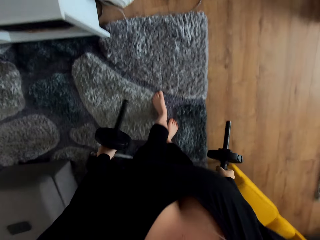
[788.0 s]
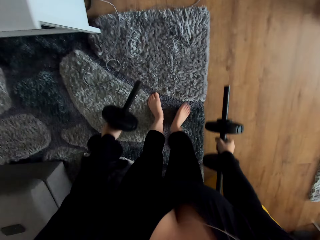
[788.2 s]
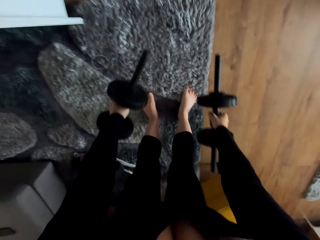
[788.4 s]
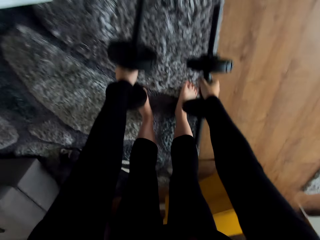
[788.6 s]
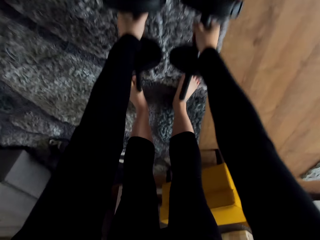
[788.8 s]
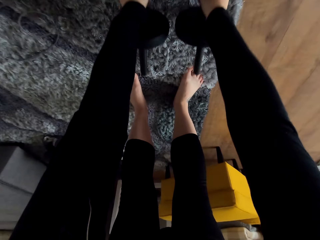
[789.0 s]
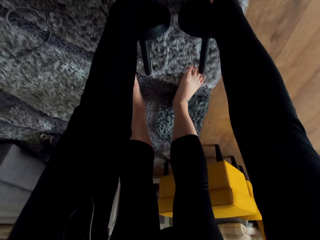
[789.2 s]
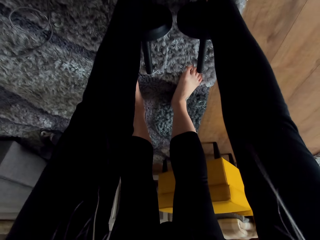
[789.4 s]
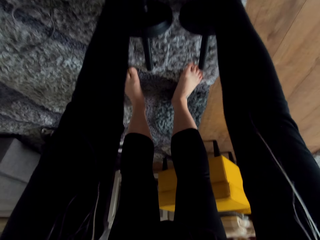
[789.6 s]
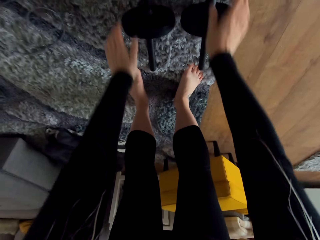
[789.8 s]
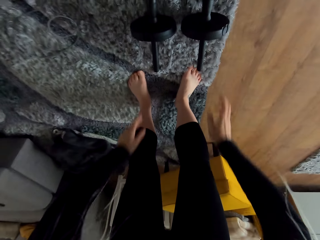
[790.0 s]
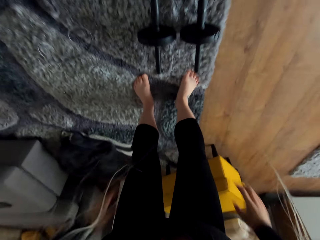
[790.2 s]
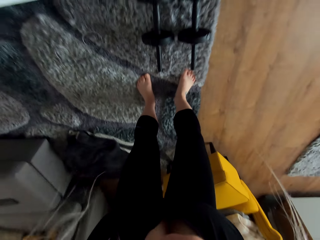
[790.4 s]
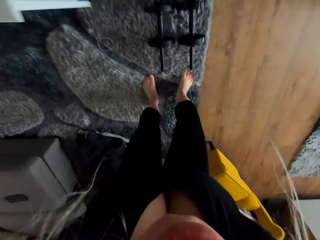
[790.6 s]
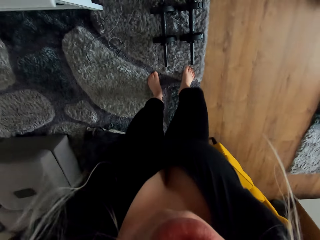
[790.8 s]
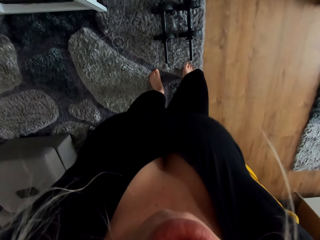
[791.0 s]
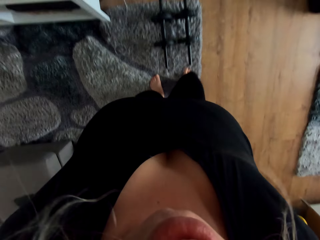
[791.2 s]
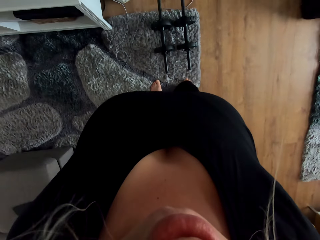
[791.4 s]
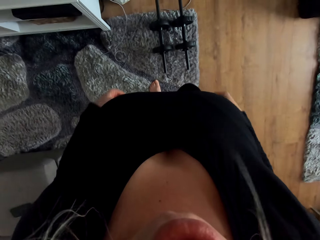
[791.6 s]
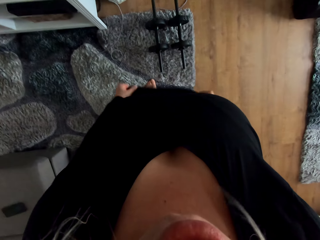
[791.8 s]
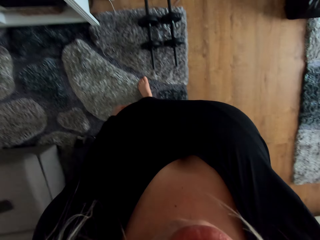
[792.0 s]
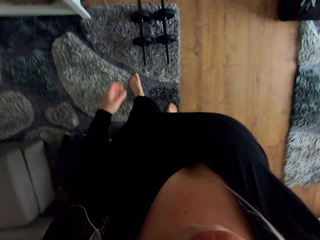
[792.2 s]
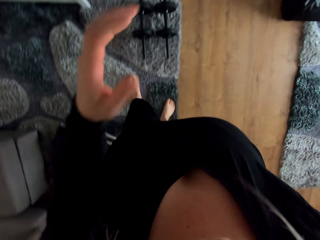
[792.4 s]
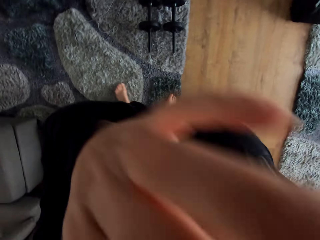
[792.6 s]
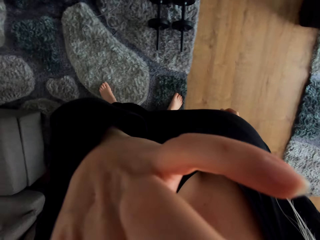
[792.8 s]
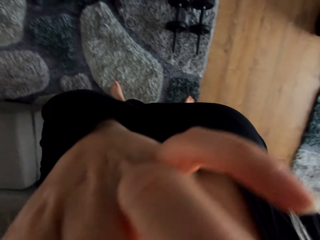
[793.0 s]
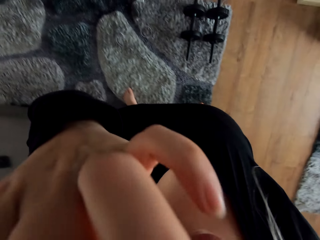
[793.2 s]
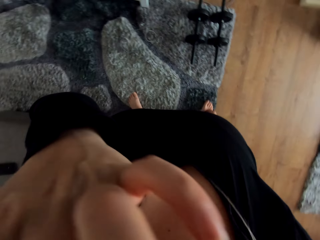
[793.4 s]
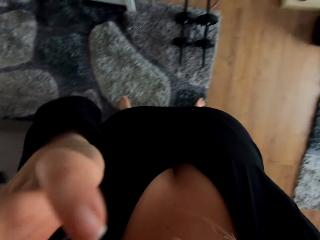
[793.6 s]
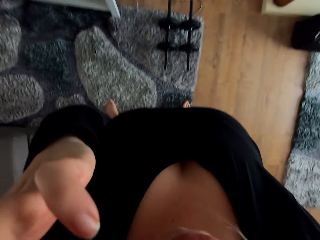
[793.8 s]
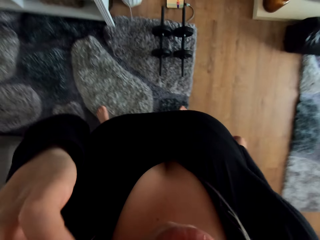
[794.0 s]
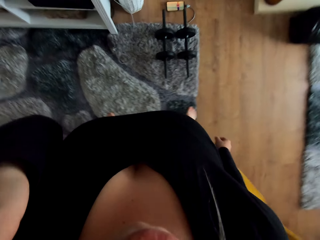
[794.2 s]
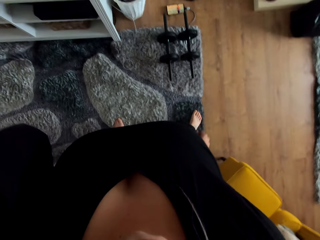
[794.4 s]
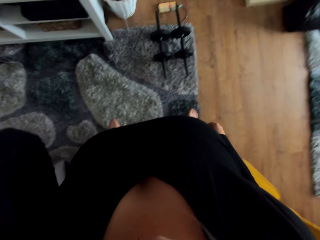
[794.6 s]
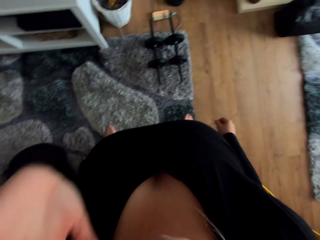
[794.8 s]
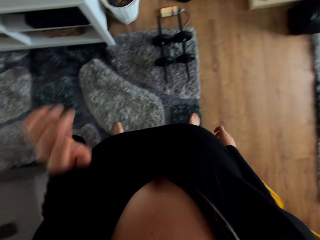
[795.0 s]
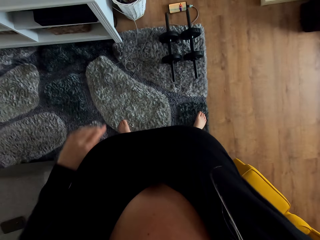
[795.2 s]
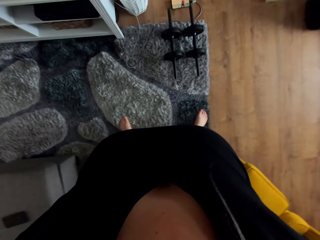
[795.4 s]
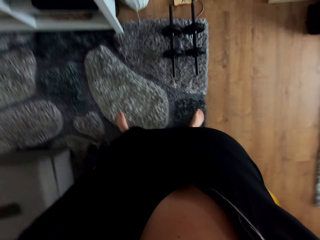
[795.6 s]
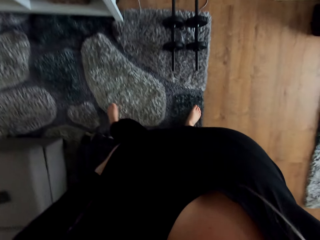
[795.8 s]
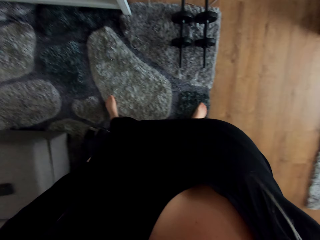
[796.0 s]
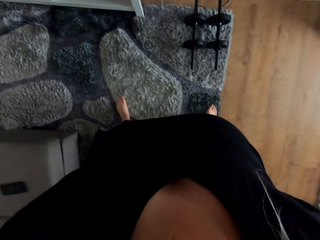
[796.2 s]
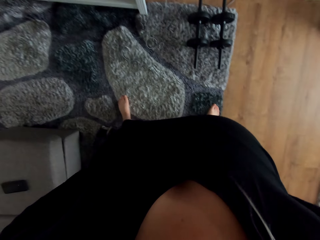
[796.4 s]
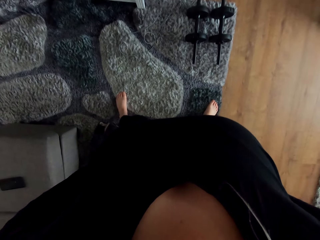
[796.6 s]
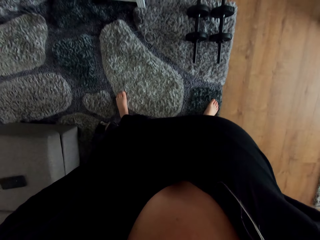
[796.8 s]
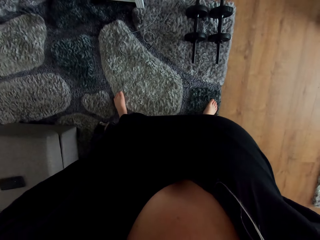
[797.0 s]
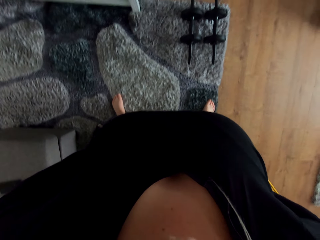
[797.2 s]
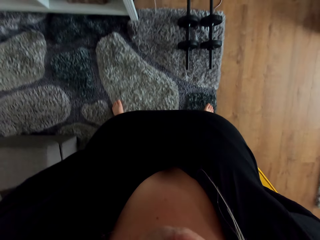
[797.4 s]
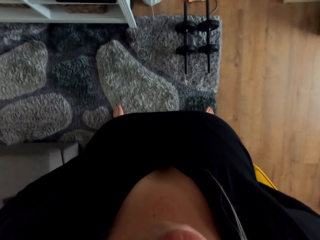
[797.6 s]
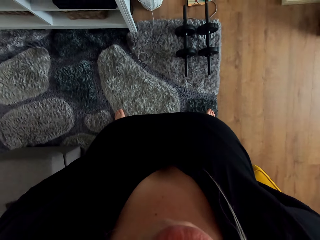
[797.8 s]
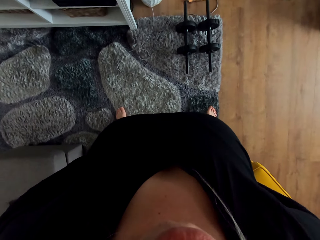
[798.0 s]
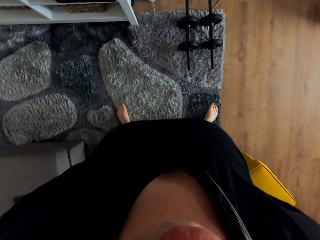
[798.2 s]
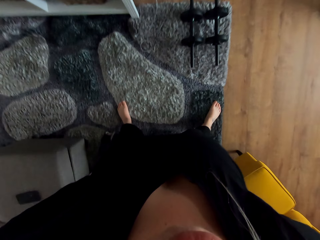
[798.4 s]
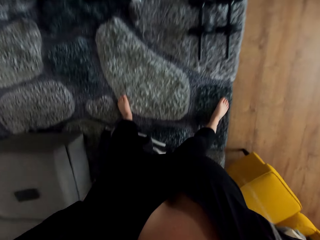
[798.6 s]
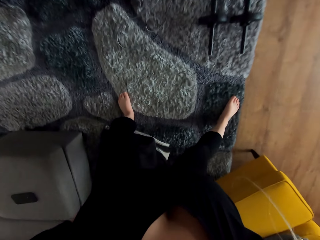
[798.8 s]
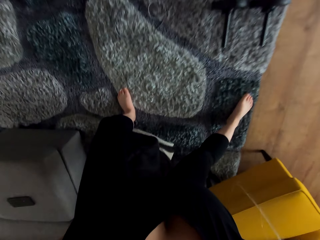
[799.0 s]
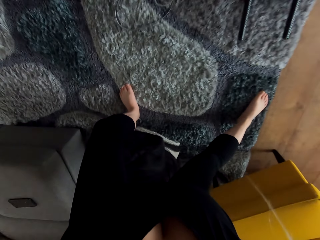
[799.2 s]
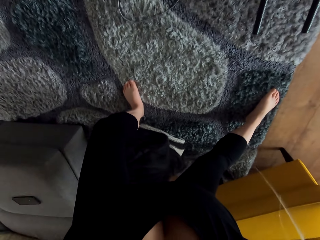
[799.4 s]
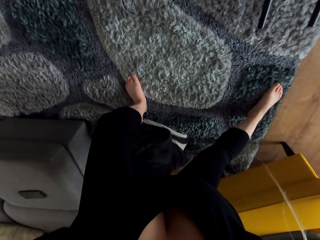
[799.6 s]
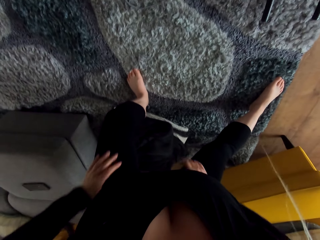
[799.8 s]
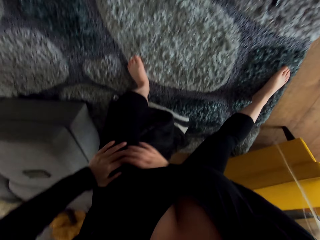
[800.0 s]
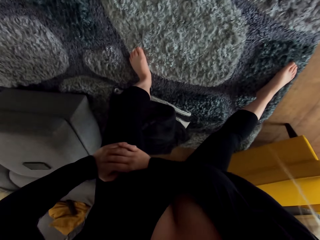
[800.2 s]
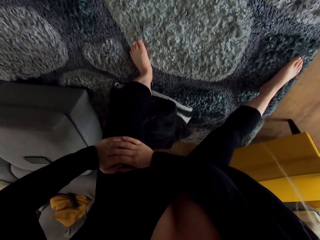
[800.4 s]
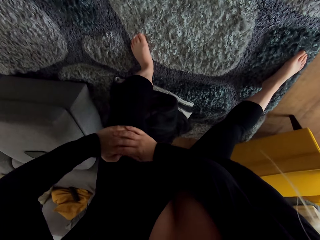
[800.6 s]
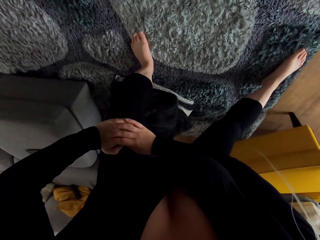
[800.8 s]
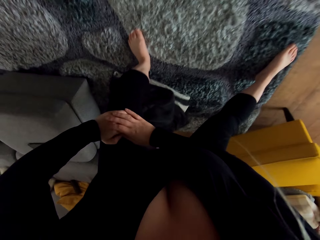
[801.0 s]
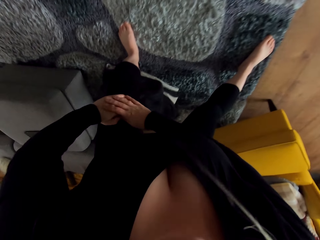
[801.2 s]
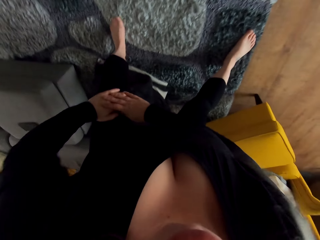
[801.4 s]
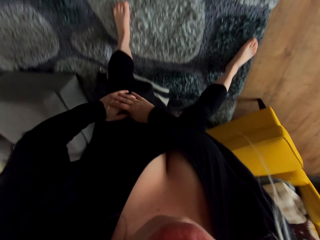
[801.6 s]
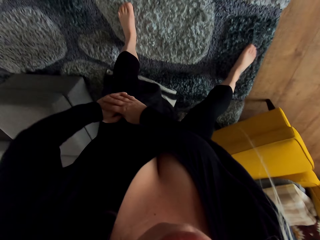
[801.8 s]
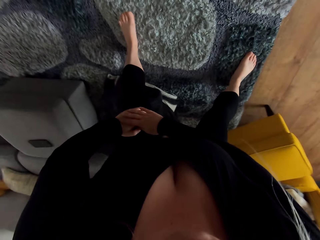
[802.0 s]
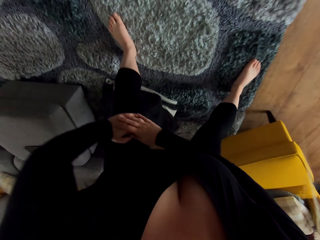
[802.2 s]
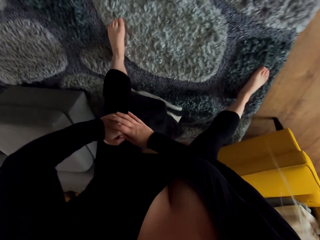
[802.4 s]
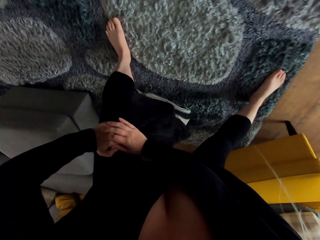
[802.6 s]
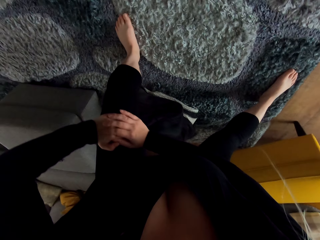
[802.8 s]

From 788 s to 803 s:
The camera wearer puts the dumbbells on the carpet. She stretches her cloth. She touches her eye. She lifts her hand. She holds her waist with both hands. She puts down her hands. She holds her toe with both hands. She exercises in the room.

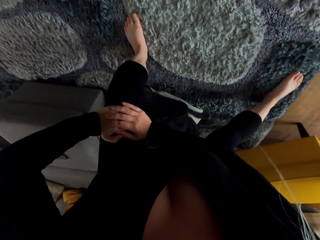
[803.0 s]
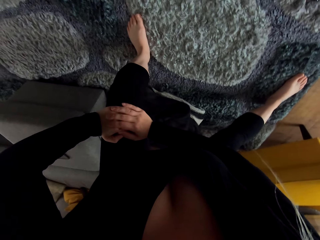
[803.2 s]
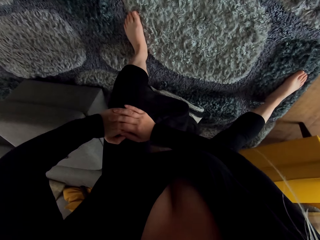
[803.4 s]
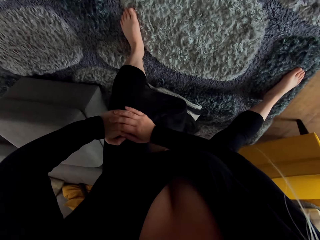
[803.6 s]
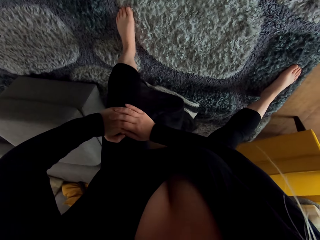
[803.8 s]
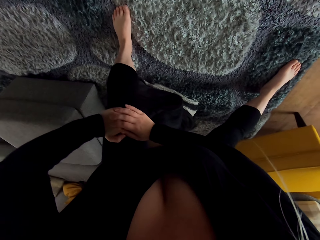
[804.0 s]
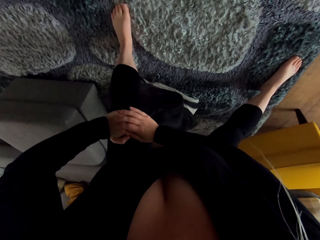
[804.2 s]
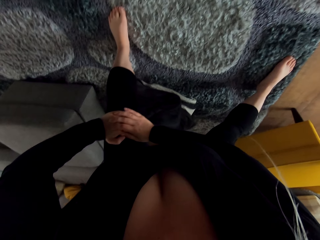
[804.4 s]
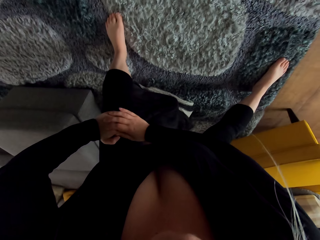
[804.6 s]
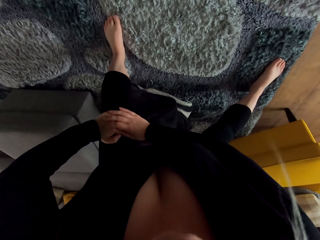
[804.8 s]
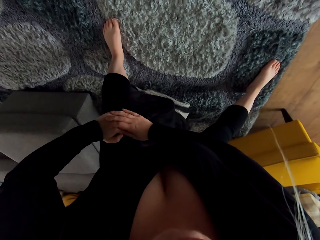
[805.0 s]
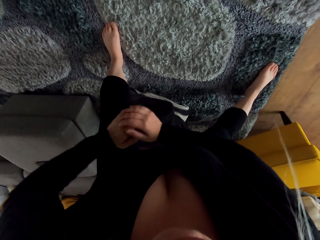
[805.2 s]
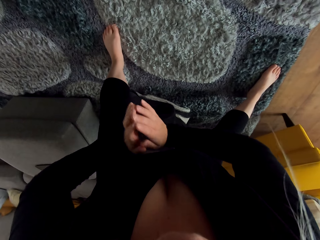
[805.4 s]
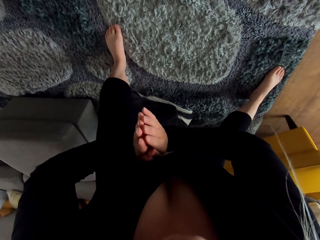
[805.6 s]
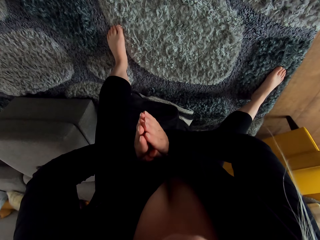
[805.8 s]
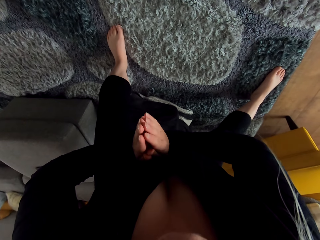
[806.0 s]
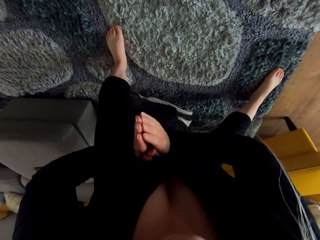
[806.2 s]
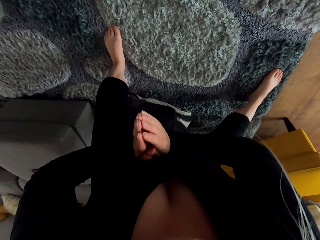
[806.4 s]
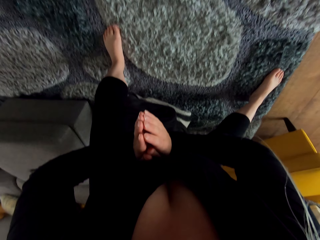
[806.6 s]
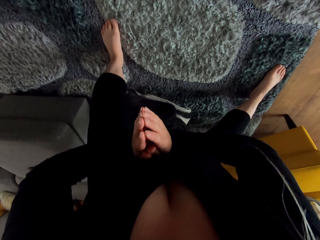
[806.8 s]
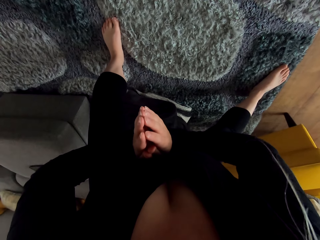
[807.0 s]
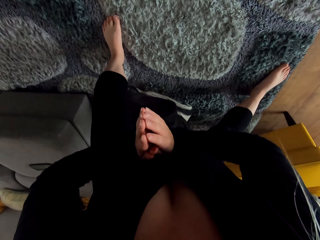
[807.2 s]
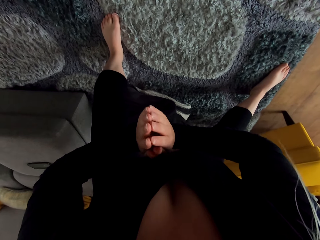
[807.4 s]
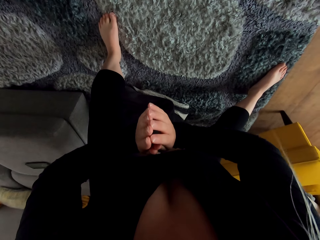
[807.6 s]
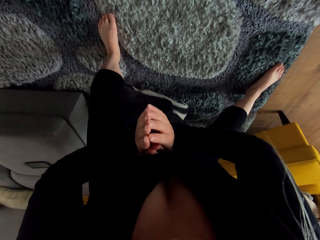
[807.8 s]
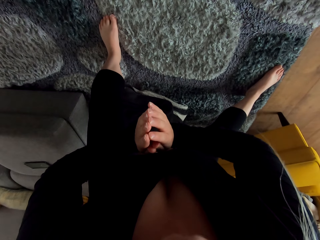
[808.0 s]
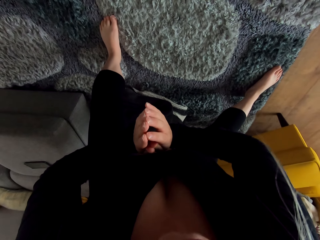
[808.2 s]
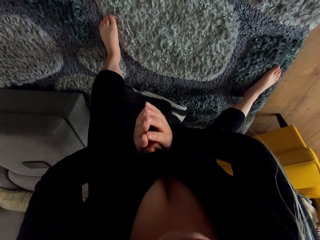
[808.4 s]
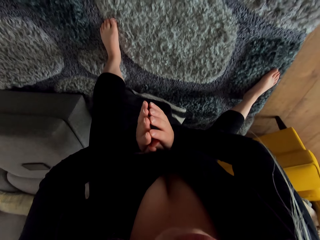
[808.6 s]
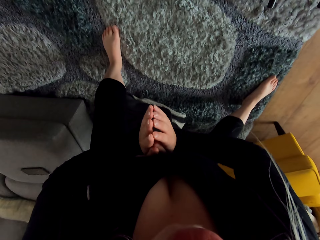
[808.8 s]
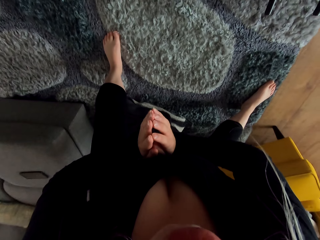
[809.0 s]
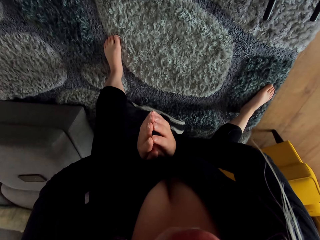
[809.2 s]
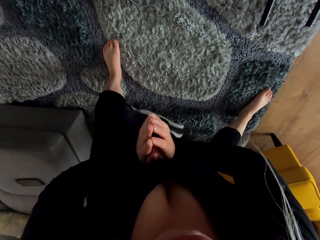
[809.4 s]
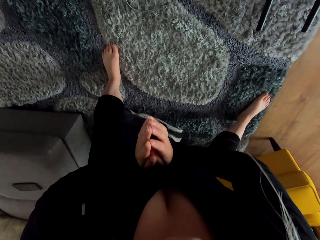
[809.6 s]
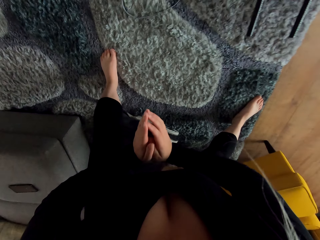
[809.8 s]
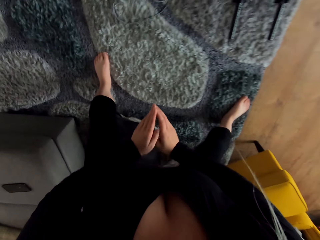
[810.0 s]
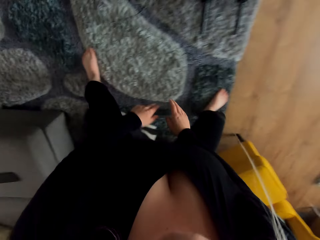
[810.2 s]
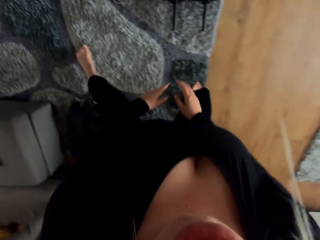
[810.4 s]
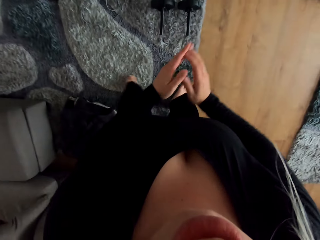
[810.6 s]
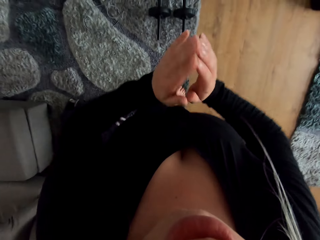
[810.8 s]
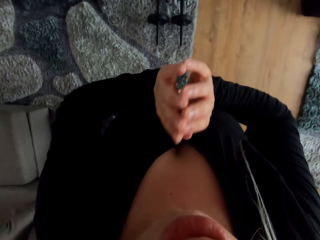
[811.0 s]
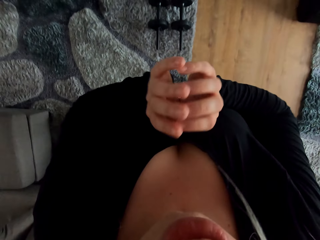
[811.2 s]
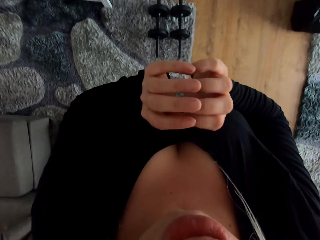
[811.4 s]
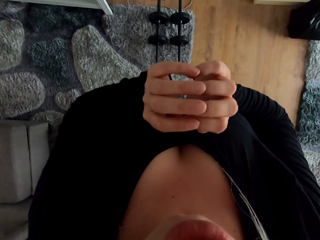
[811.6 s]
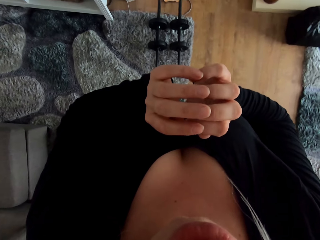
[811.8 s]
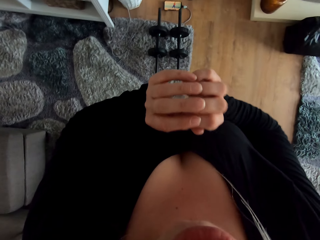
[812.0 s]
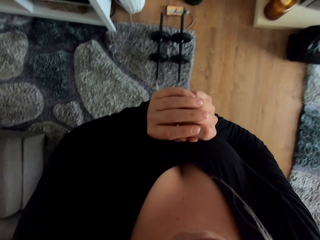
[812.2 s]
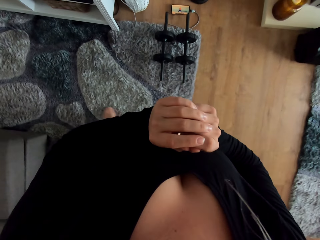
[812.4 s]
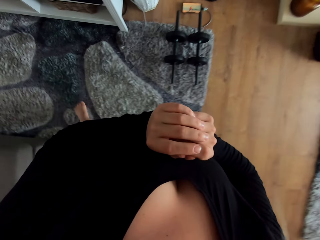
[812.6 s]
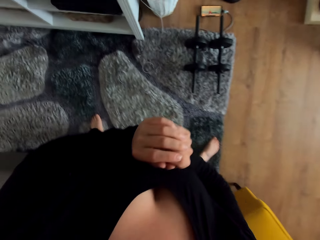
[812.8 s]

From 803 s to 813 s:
The camera wearer holds her hands together. She moves her hands.
